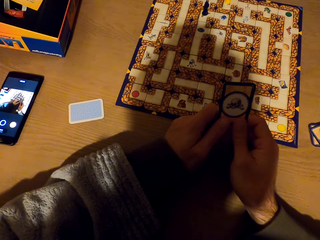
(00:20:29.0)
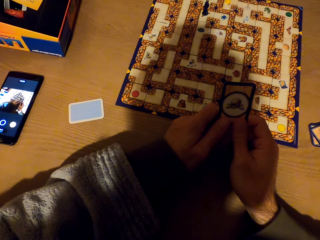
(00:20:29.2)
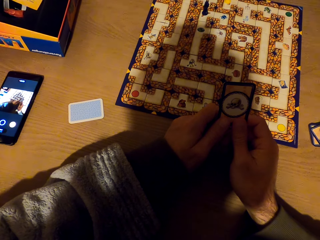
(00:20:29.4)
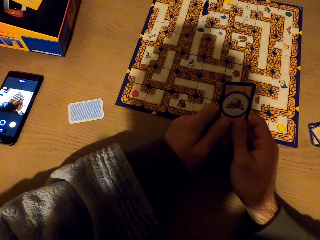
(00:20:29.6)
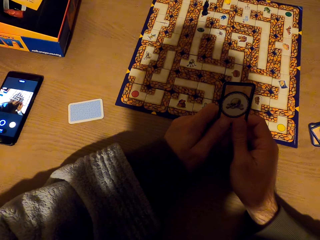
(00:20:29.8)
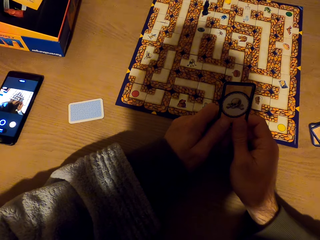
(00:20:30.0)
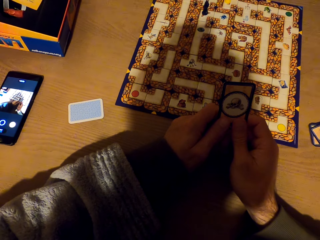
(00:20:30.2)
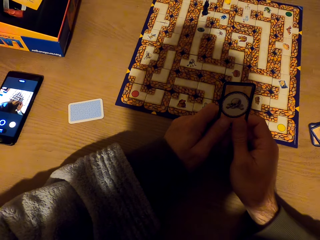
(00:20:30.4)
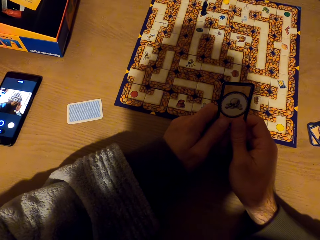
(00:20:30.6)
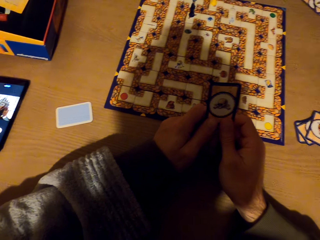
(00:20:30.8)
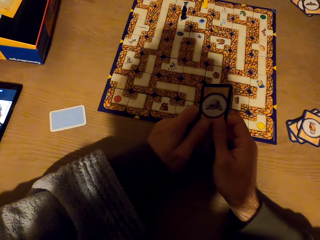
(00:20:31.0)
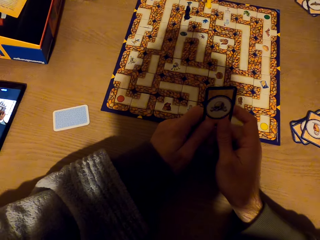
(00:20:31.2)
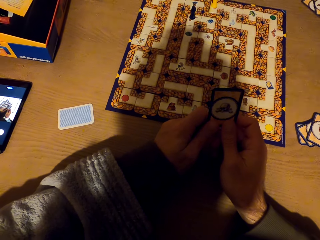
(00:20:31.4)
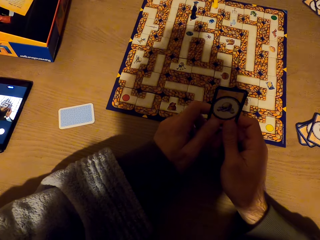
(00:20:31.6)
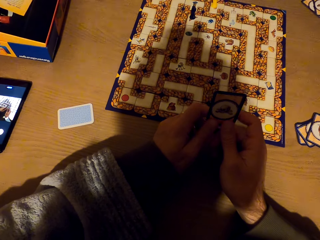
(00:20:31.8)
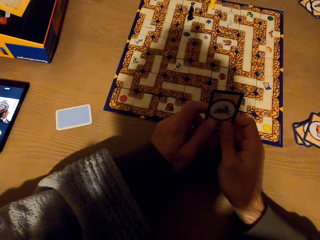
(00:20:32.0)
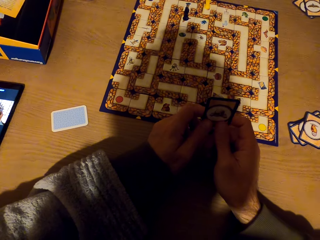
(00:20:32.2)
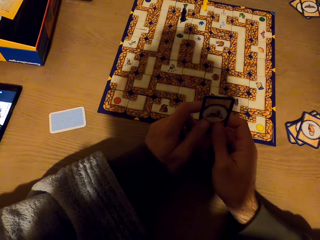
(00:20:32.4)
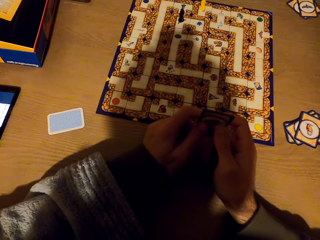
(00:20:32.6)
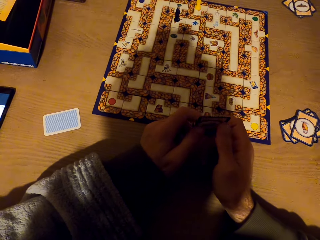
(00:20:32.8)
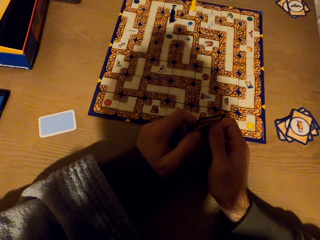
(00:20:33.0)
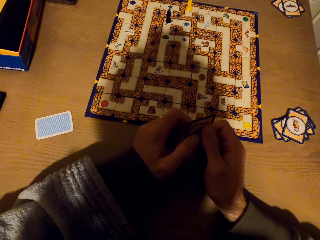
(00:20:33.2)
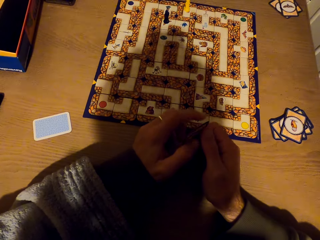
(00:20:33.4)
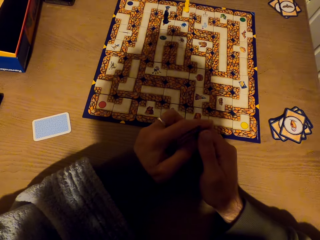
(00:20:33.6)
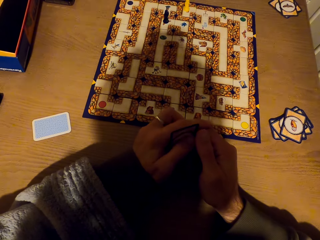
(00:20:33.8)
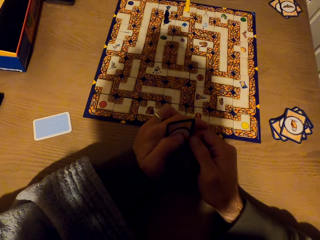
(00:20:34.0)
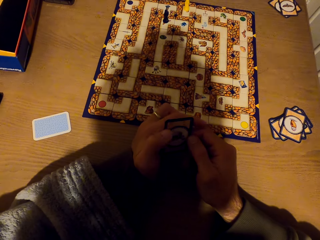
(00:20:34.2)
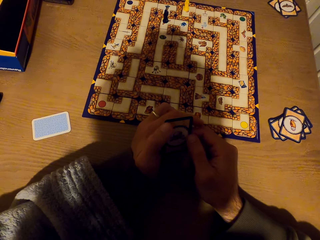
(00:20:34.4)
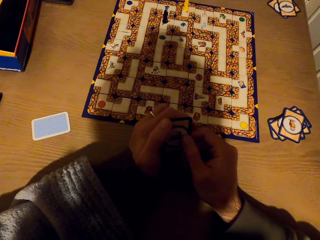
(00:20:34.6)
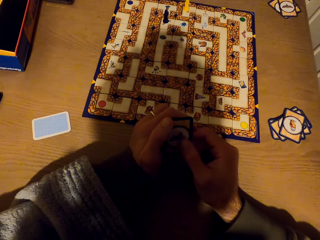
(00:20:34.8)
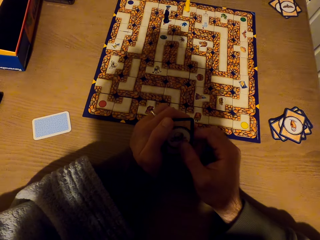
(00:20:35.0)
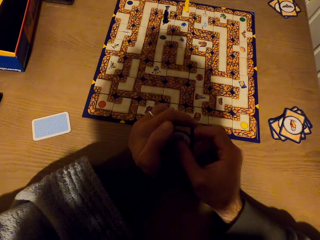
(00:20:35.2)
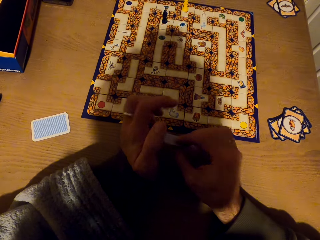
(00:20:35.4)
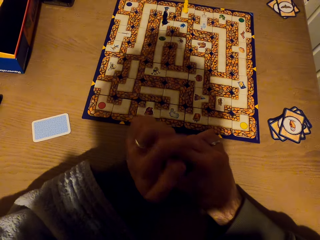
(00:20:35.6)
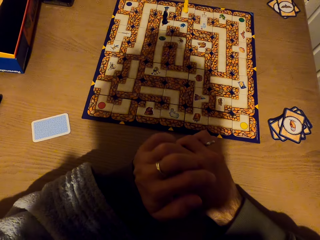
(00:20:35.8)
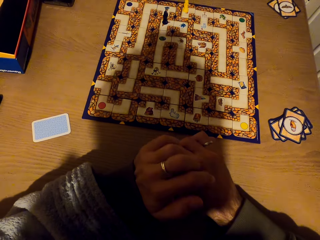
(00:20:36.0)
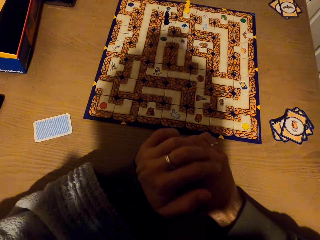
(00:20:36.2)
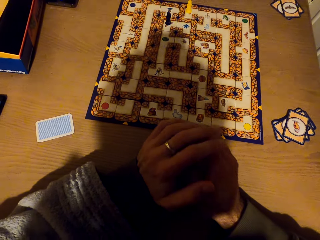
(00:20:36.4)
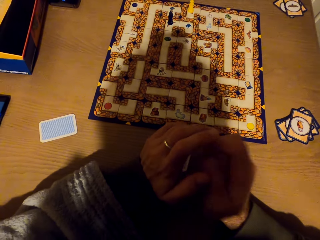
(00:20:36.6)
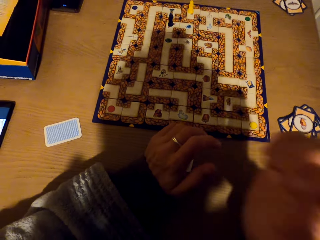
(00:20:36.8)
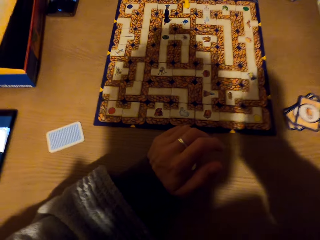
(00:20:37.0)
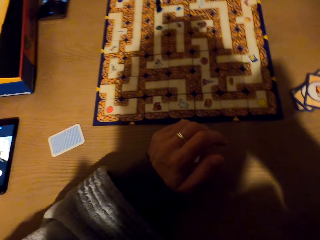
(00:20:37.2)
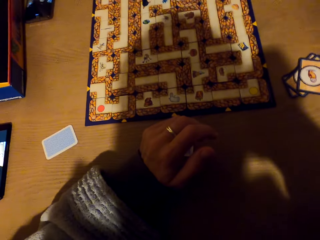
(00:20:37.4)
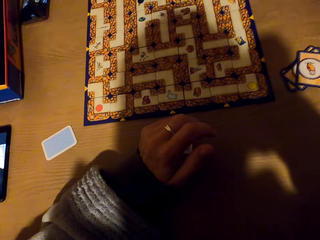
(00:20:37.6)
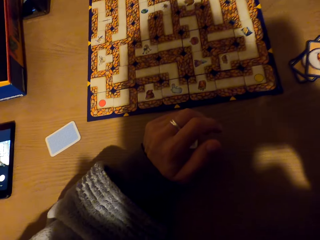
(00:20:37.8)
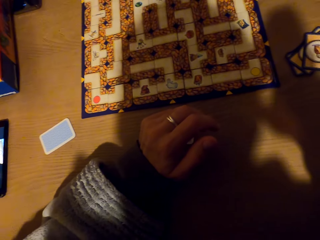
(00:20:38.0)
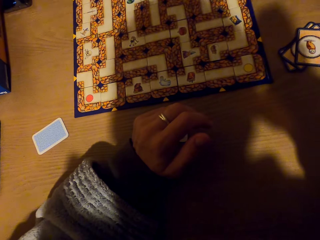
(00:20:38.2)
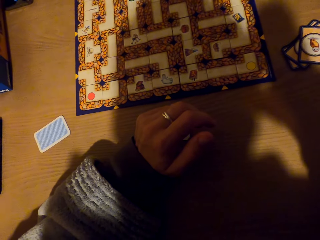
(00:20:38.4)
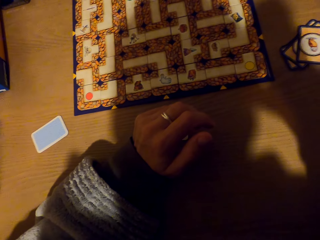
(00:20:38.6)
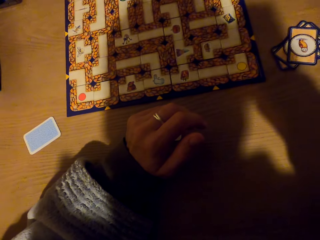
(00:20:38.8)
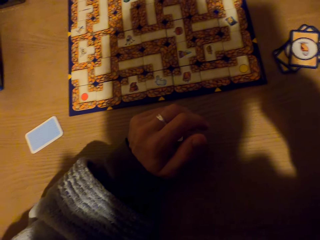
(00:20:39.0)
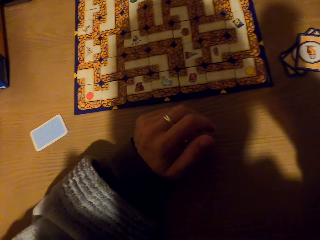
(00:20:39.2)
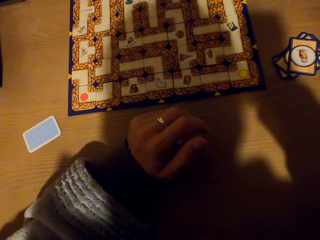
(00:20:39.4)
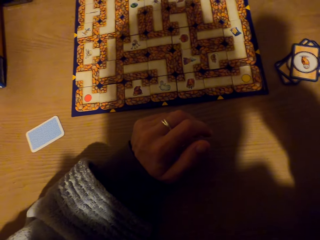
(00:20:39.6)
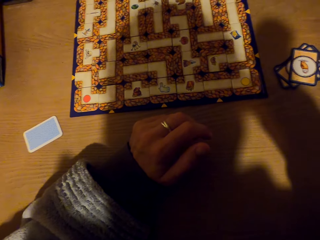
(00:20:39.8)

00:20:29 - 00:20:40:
The camera wearer drops the card on the table with the right hand. They adjust the camera. They raise the right hand towards something.

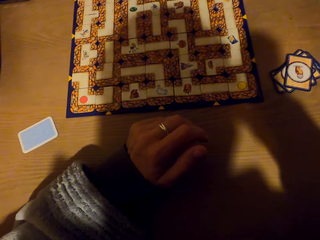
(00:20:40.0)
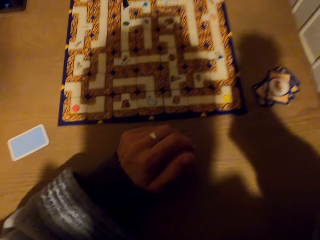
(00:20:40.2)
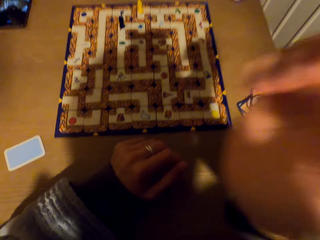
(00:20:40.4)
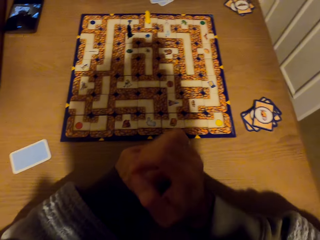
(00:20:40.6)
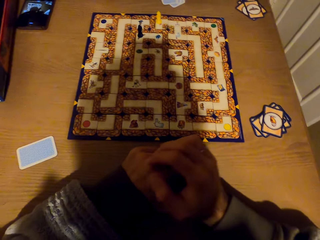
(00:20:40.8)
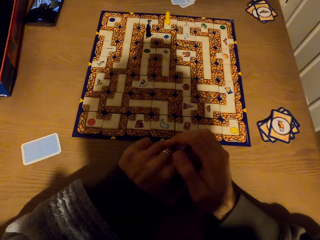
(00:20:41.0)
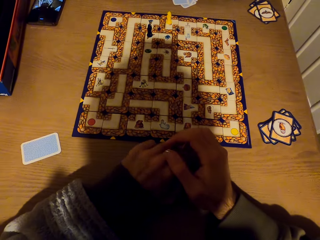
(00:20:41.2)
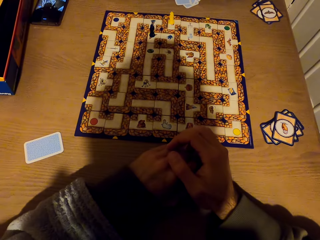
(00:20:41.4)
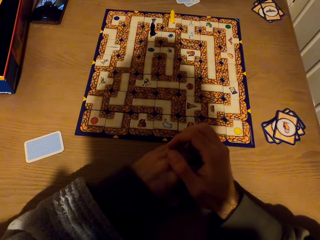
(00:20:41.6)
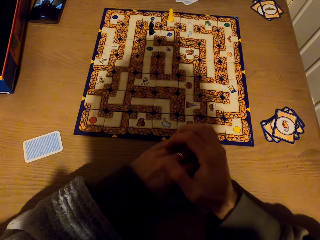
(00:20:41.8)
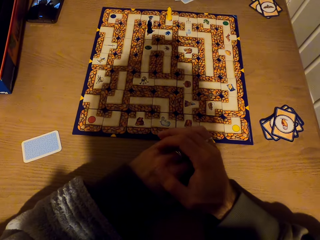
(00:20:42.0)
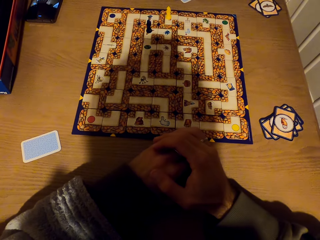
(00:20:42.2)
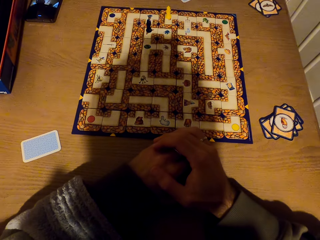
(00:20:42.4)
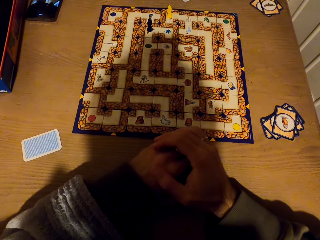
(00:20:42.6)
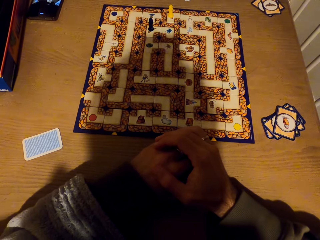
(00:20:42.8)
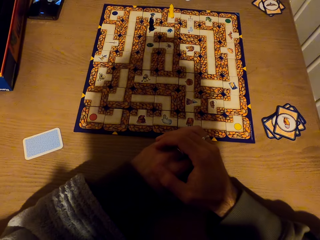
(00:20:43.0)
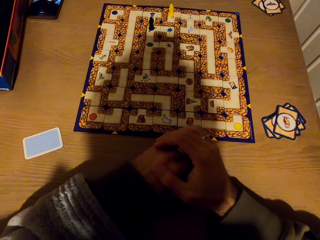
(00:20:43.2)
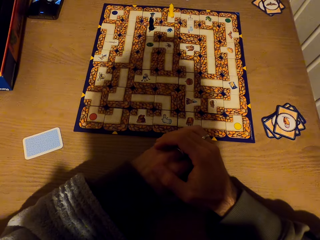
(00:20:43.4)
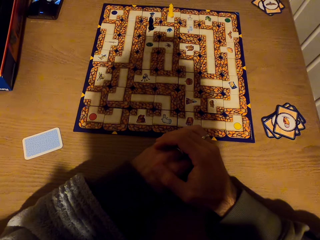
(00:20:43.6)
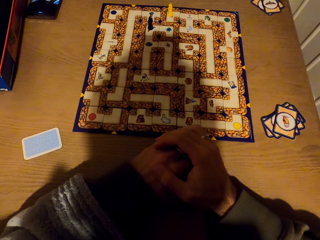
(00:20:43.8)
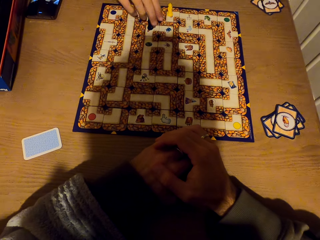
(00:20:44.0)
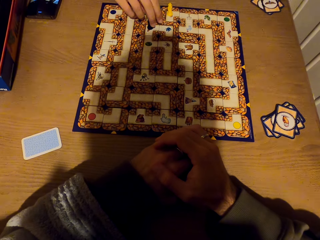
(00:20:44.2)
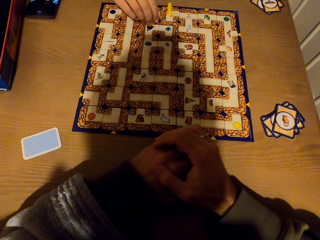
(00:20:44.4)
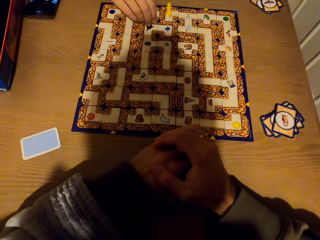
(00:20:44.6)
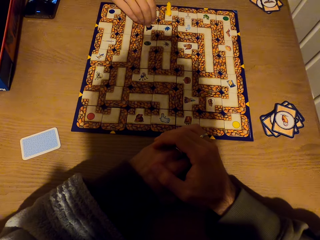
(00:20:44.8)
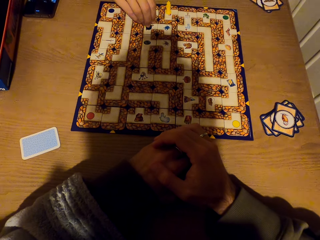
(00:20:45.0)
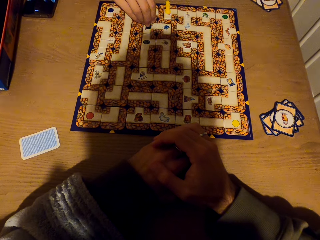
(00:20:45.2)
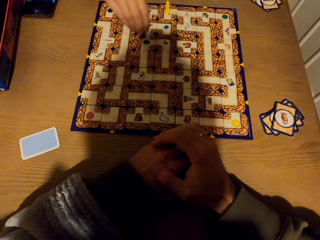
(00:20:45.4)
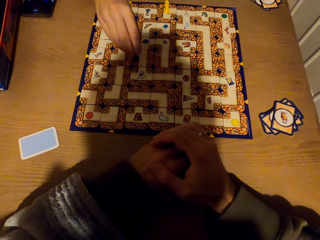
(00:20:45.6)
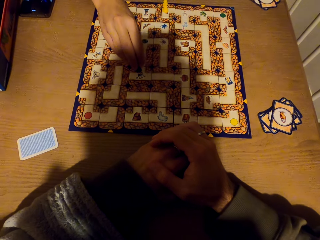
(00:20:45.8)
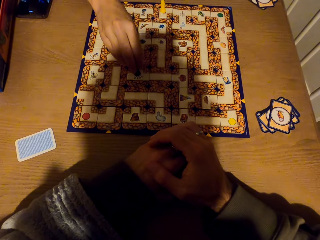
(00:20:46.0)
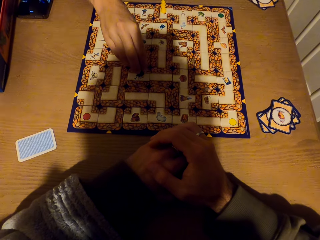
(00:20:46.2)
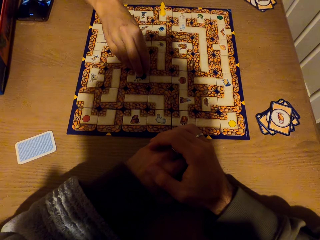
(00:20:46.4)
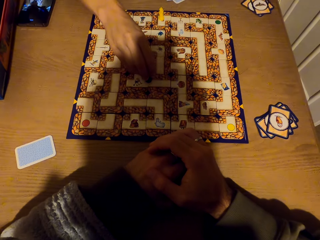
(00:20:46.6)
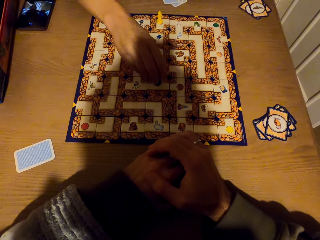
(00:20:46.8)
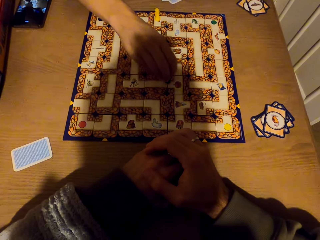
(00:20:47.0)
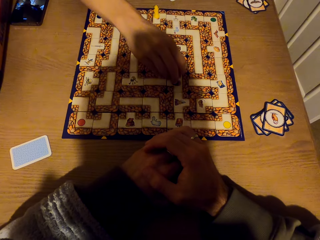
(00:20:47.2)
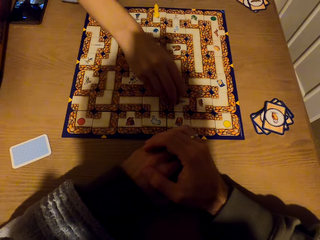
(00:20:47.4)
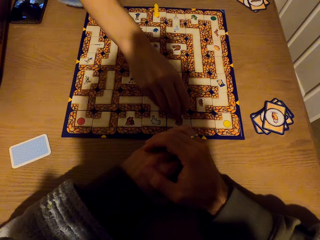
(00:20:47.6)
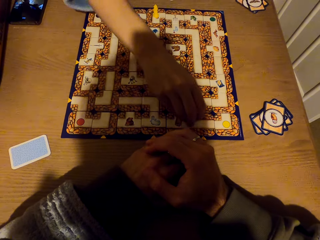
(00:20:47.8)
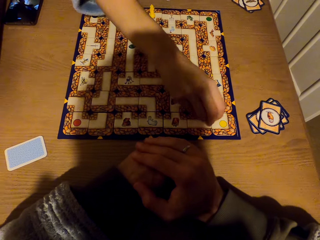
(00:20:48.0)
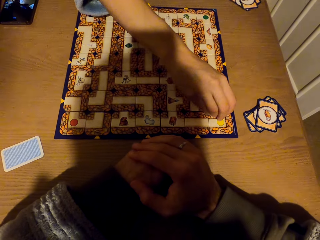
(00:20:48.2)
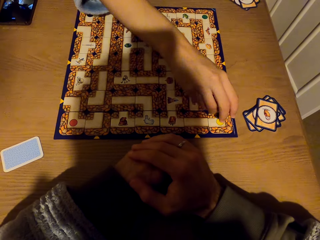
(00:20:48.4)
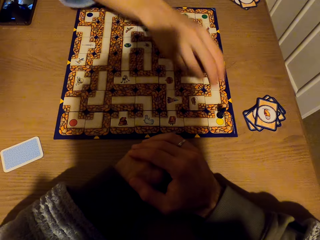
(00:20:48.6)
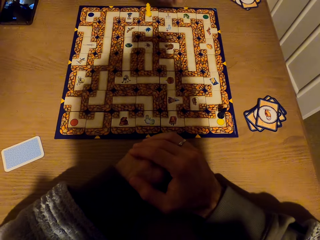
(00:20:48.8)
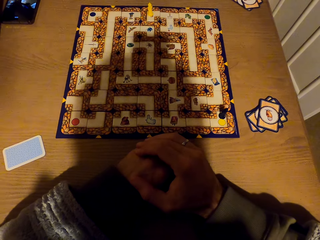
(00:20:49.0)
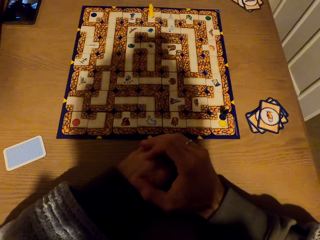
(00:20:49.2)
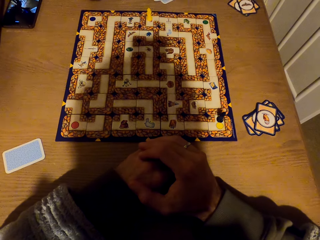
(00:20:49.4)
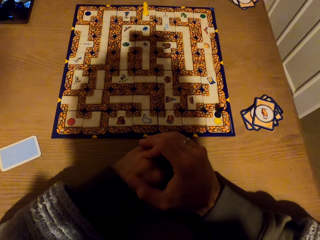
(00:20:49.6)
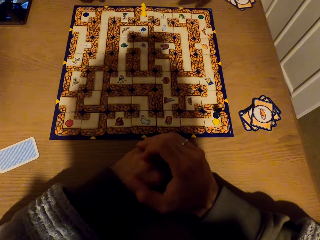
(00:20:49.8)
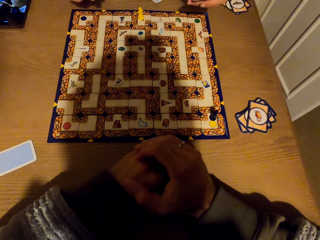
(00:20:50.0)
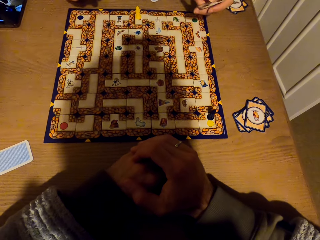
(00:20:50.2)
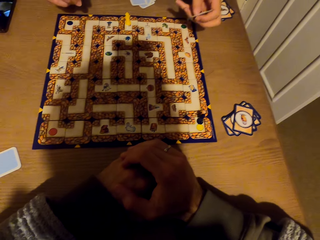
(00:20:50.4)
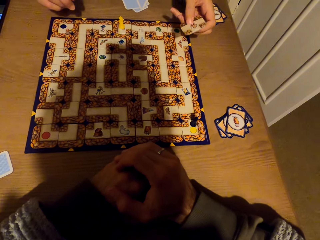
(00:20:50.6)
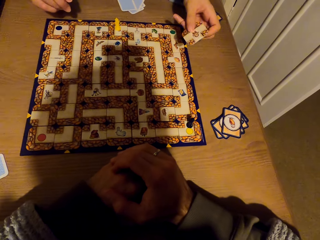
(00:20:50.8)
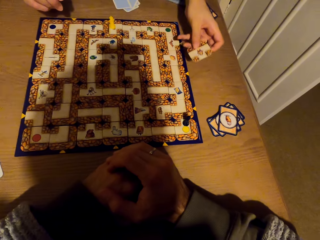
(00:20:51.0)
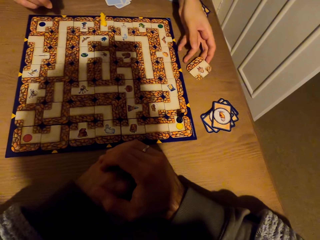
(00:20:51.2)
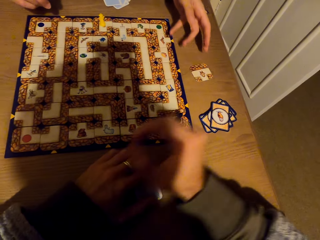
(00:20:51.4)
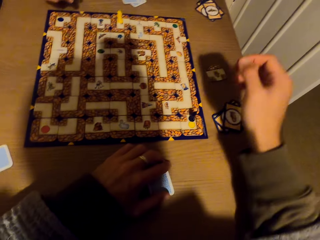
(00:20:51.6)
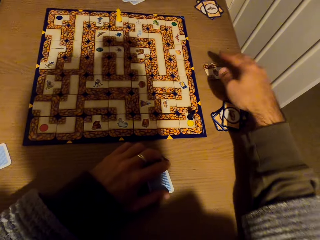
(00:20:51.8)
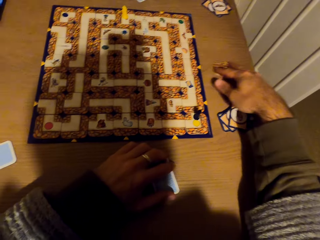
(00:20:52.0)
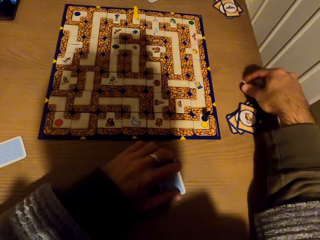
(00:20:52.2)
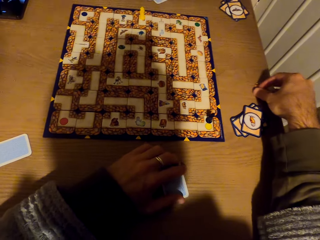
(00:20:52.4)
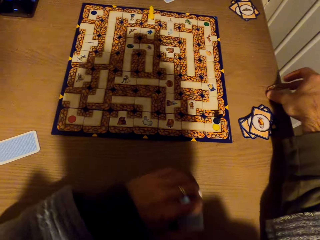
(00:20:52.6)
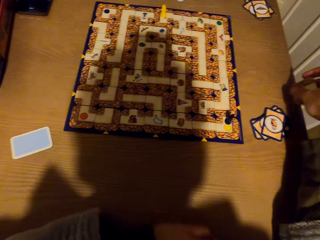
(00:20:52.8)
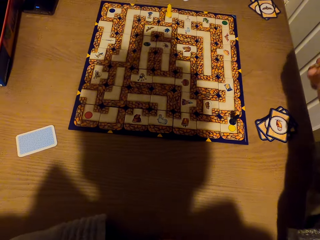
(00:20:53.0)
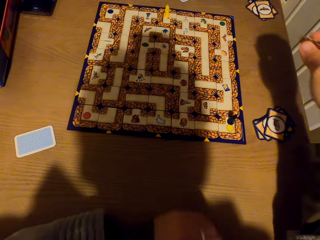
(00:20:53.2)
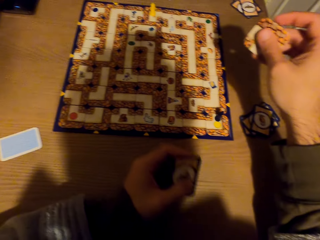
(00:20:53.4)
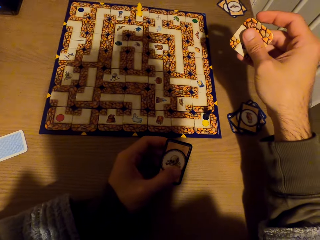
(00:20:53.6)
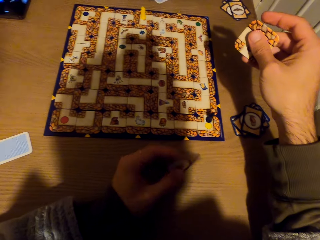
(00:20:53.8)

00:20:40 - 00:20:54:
The camera wearer stares at the labyrinth board game. They withdraw the right hand from something. They fold the hands together on the table. A lady picks a pawn from the labyrinth board with her right hand. The lady drops the pawn on the labyrinth board with her right hand. The lady stares at the labyrinth board game. The lady stretches the hand. The lady drops a card on the table with her left hand. The camera wearer picks the card from the table with the right hand. The lady stares at the labyrinth board game.
